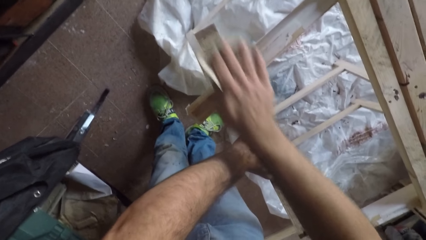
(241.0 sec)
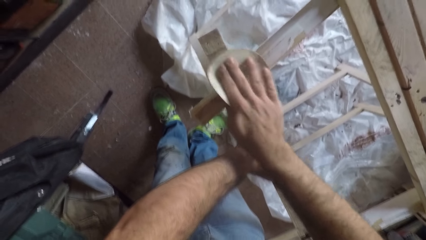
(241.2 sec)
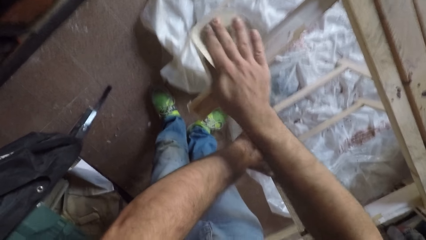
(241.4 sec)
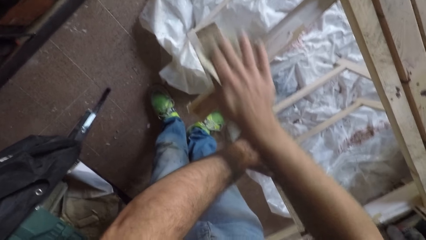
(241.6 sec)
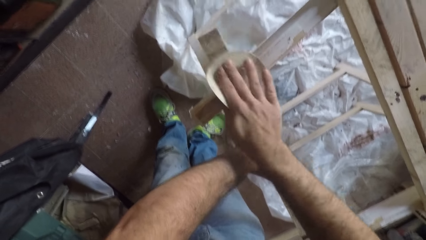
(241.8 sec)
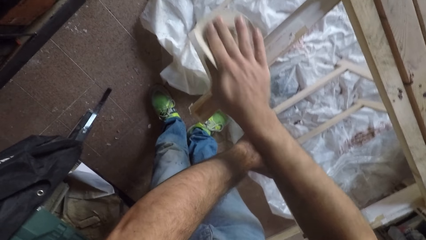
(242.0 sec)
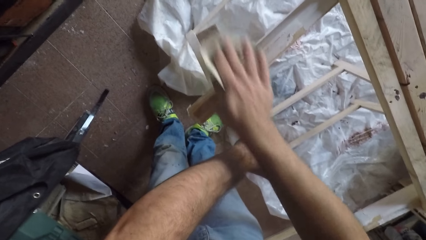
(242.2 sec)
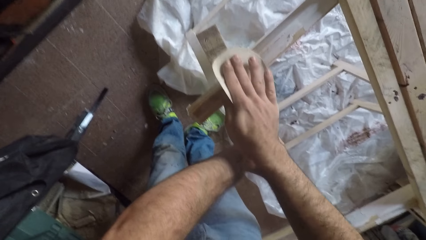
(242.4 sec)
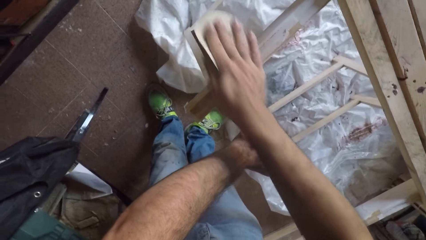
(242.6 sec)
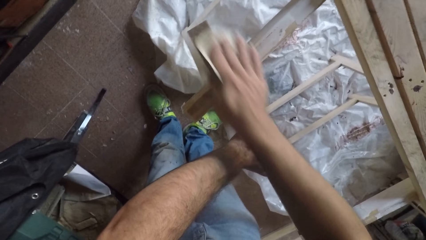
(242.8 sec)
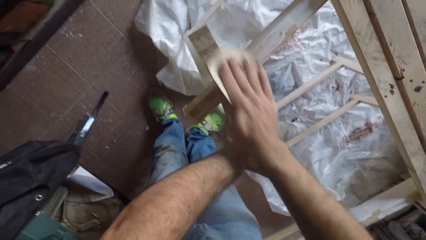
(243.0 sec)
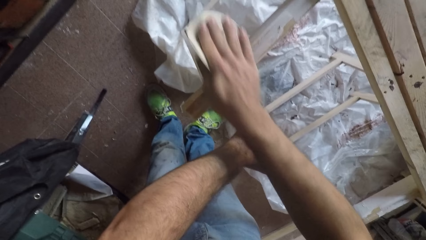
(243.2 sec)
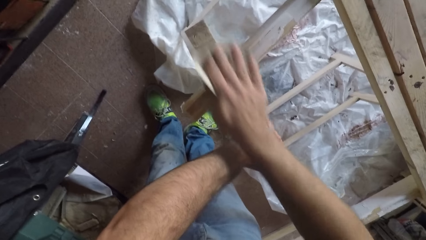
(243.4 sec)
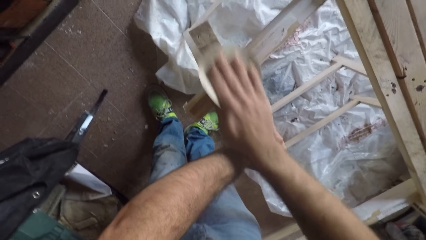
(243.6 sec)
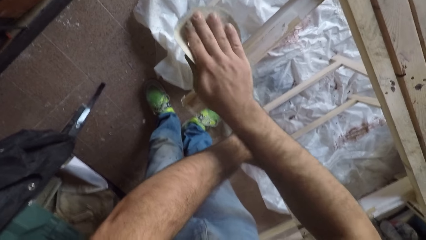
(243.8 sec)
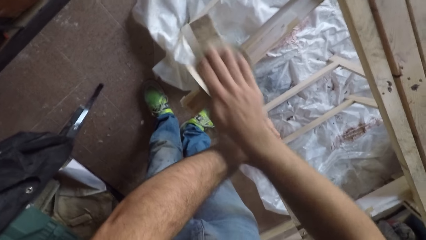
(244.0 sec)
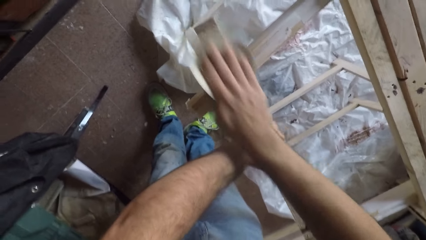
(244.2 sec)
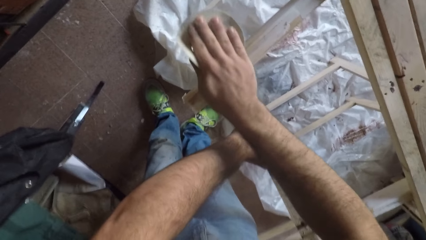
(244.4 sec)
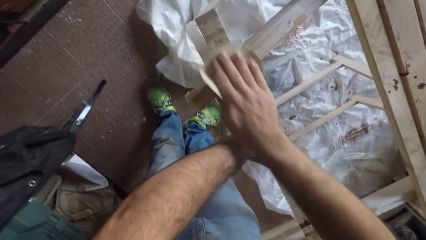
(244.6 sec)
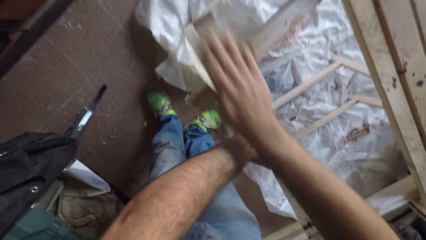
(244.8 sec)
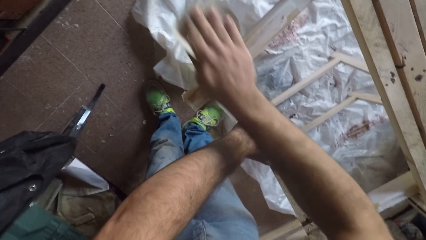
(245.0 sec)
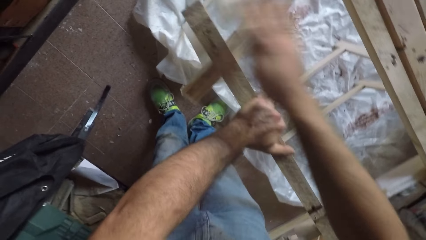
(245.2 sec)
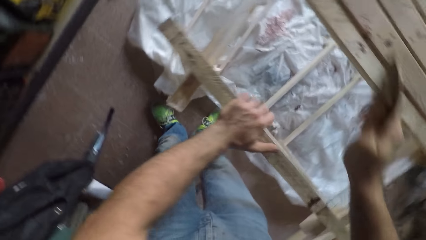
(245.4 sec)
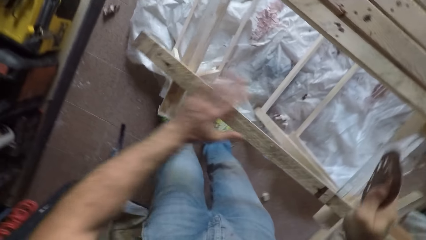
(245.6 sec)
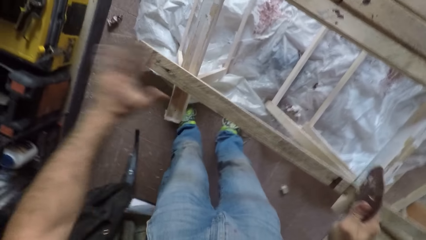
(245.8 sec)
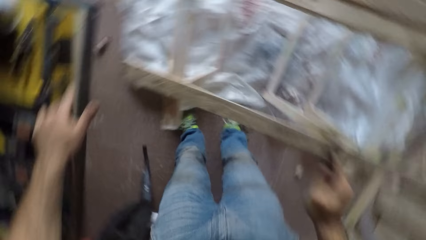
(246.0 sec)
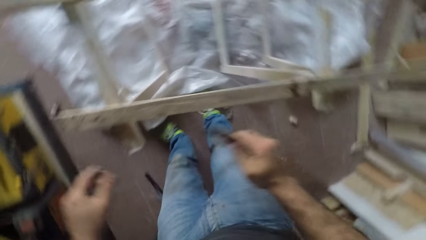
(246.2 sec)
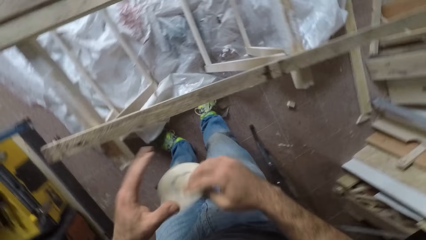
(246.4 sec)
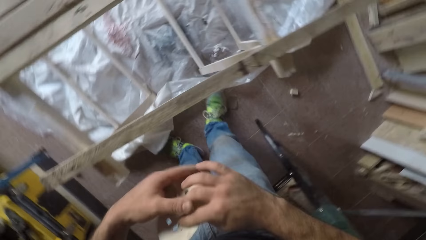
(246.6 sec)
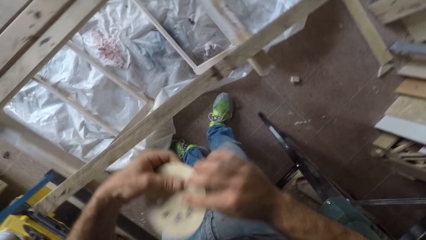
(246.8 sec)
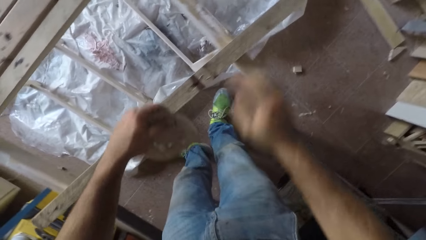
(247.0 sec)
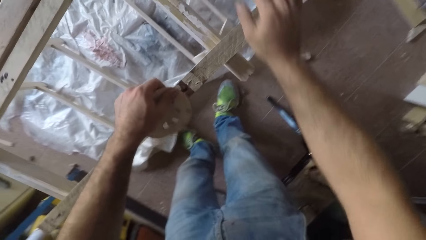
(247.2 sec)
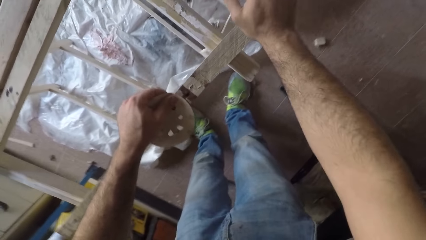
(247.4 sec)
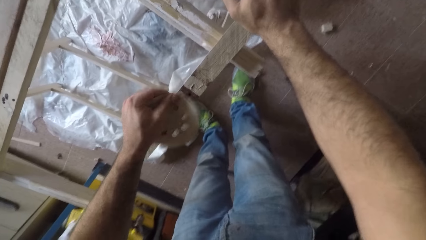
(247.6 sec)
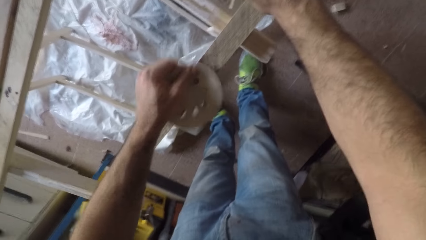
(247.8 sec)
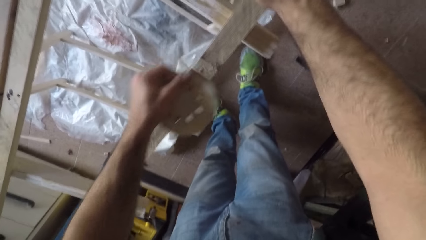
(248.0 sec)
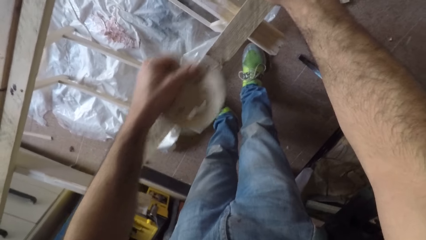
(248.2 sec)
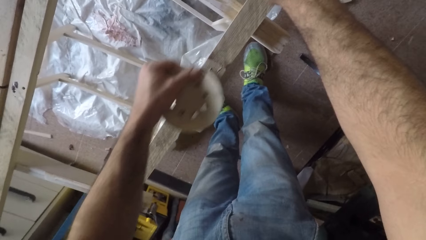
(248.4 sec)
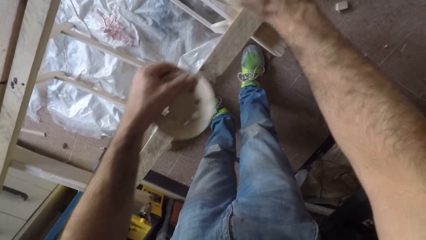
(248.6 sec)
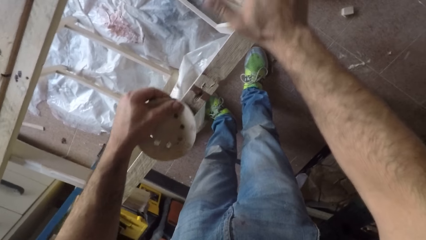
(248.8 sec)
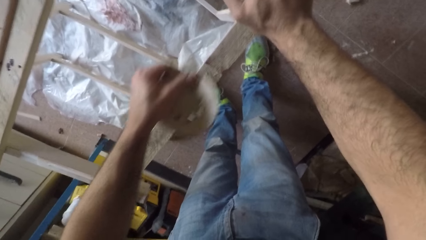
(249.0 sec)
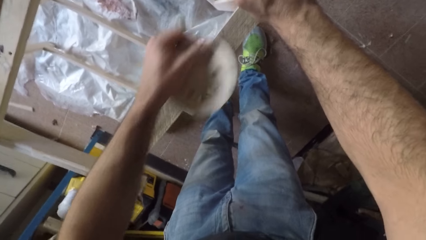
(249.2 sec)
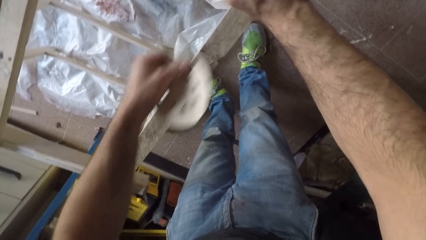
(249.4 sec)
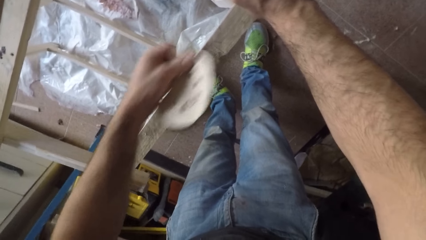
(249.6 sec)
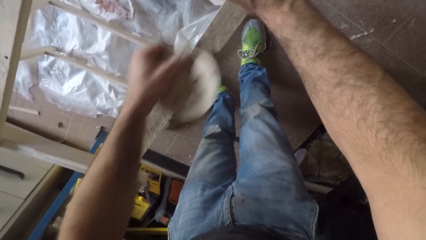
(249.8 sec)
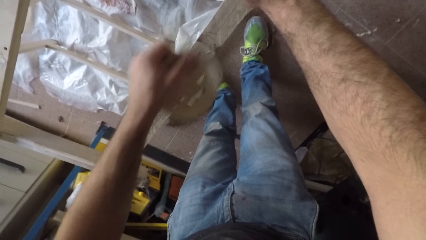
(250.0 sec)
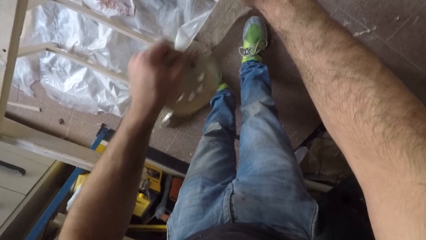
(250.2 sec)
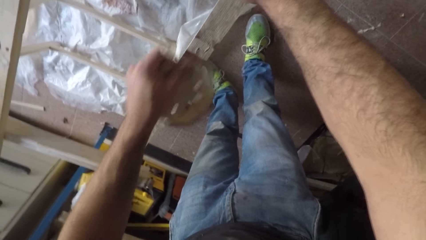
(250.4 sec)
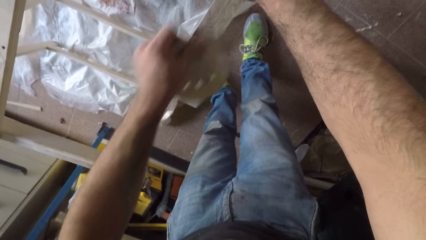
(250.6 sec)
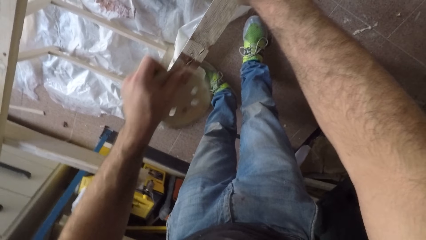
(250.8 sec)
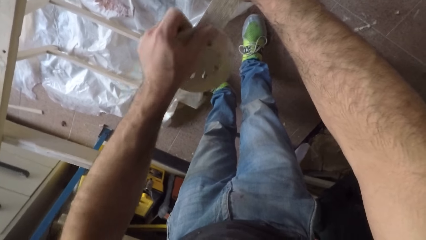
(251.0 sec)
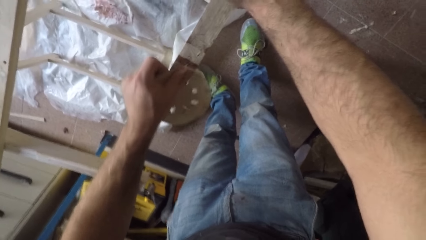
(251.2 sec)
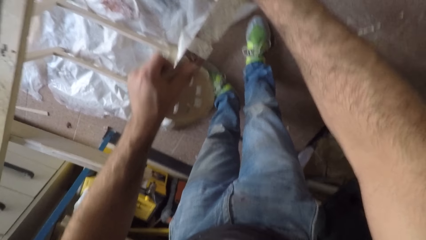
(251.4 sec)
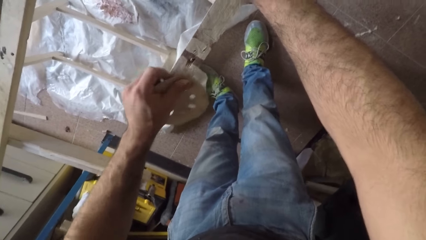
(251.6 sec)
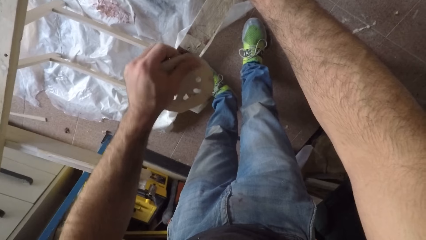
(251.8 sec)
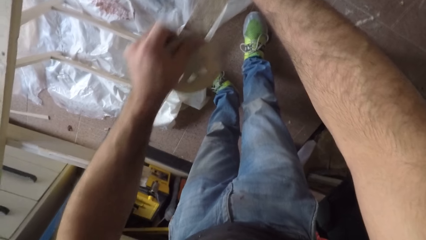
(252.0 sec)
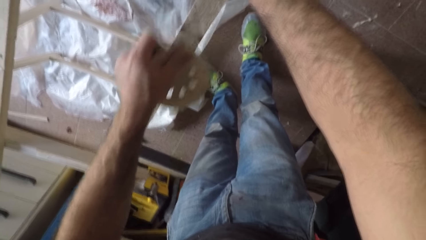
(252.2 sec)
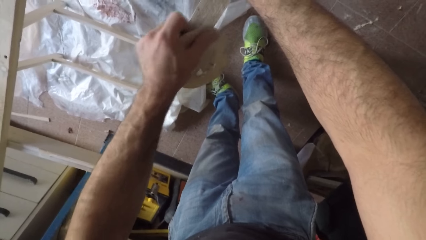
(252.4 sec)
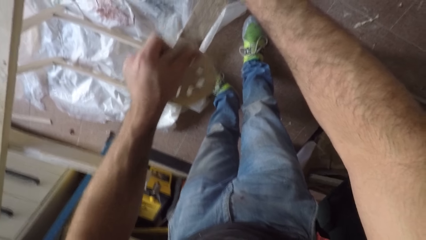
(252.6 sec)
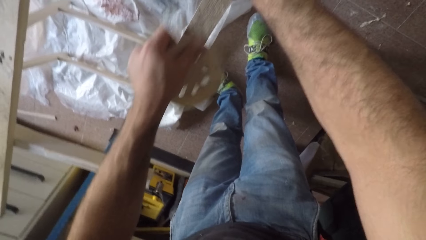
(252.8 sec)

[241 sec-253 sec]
The camera wearer wipes the piece of wood with his hand. He passes the sandpaper from his right hand to his left hand. He smoothens the wooden plank with the sandpaper and holds the wooden plank with his right hand.
